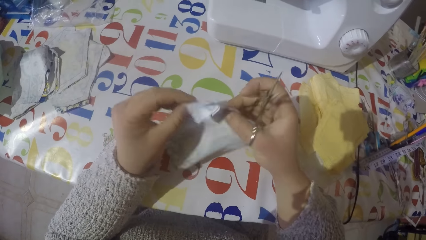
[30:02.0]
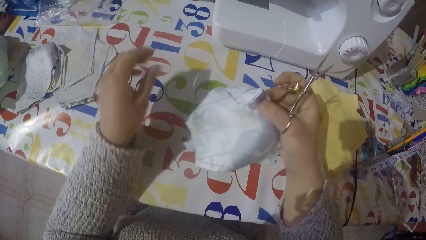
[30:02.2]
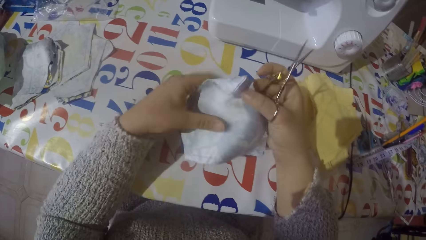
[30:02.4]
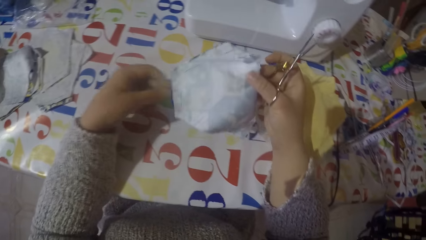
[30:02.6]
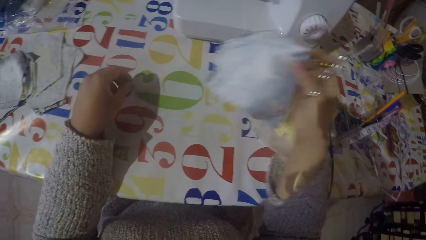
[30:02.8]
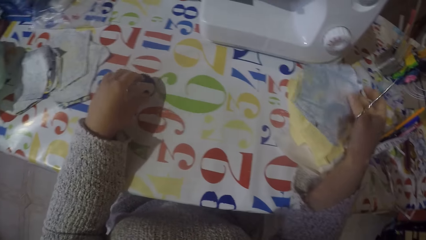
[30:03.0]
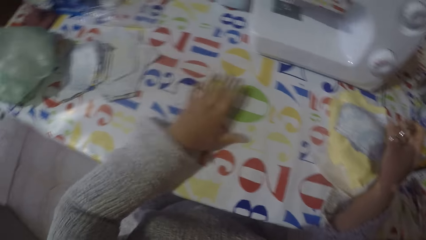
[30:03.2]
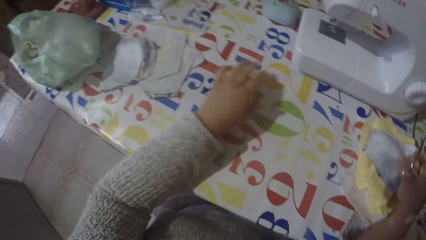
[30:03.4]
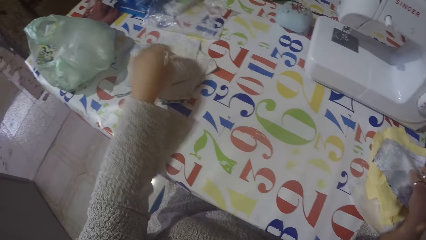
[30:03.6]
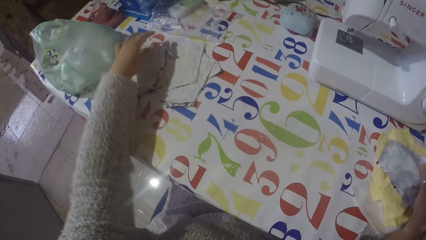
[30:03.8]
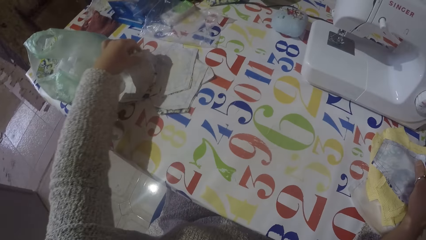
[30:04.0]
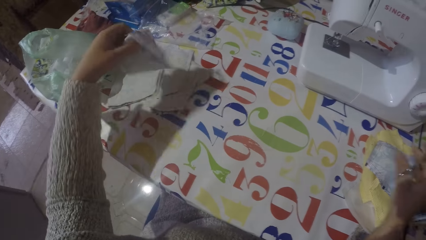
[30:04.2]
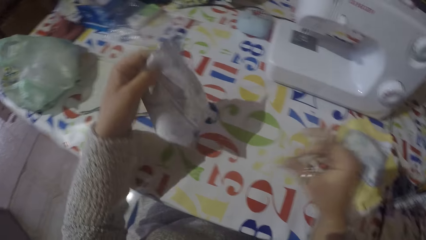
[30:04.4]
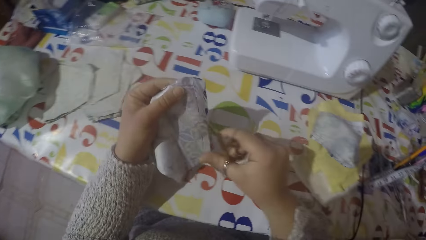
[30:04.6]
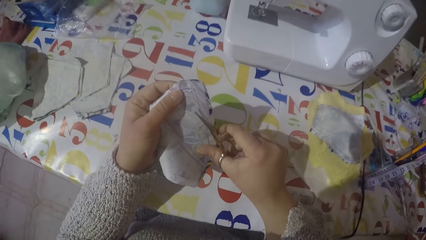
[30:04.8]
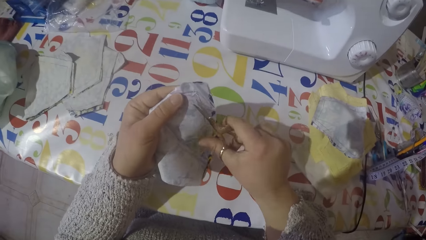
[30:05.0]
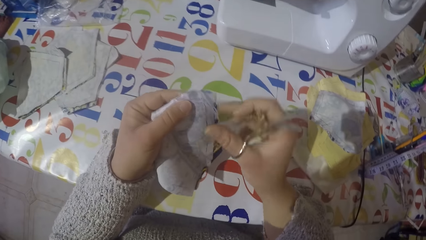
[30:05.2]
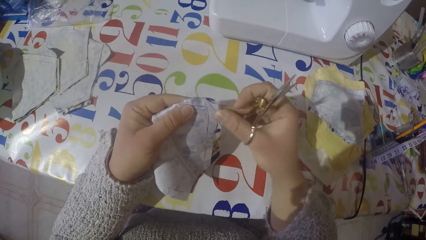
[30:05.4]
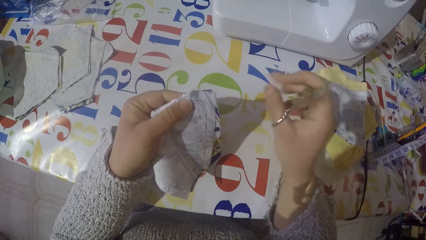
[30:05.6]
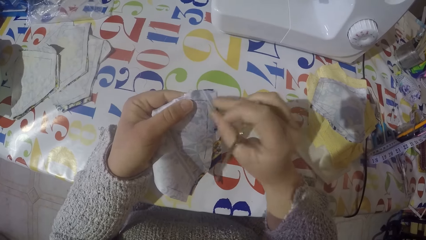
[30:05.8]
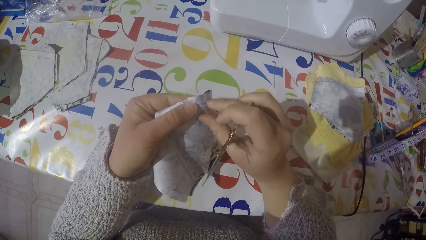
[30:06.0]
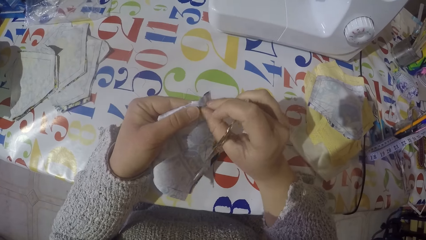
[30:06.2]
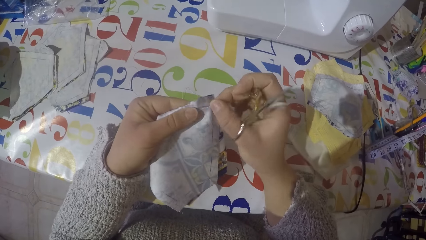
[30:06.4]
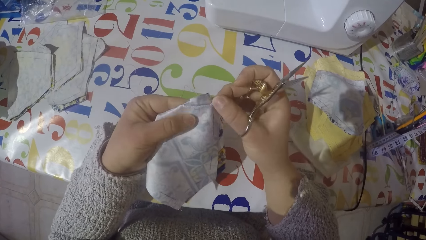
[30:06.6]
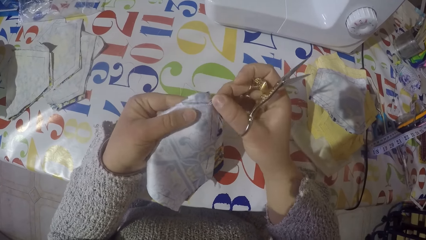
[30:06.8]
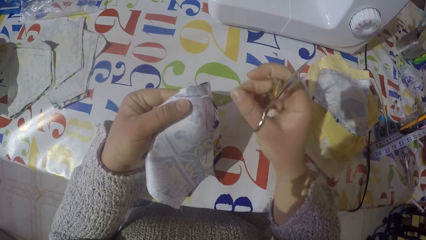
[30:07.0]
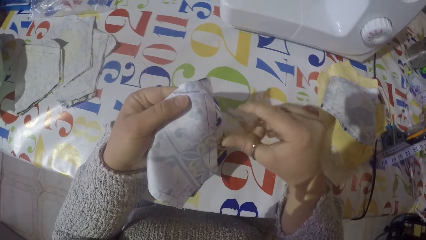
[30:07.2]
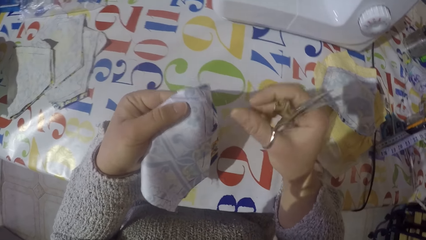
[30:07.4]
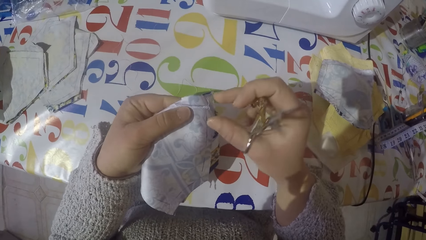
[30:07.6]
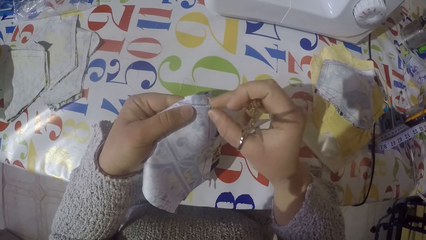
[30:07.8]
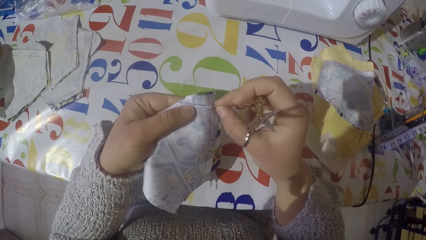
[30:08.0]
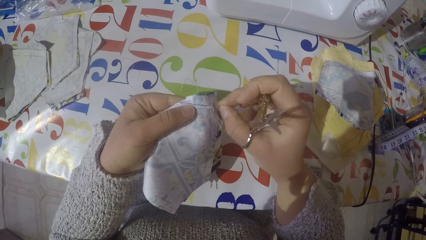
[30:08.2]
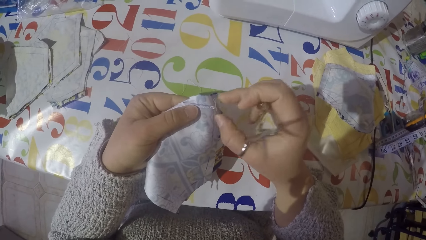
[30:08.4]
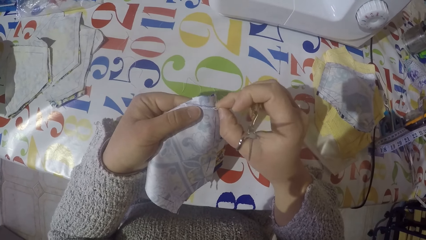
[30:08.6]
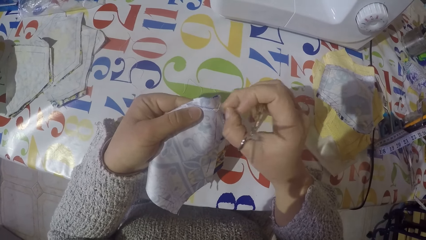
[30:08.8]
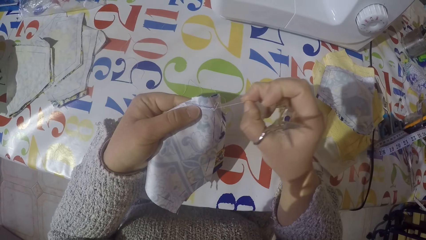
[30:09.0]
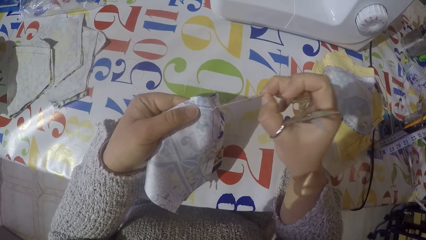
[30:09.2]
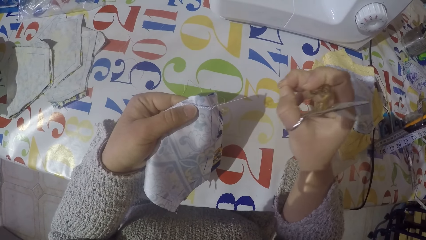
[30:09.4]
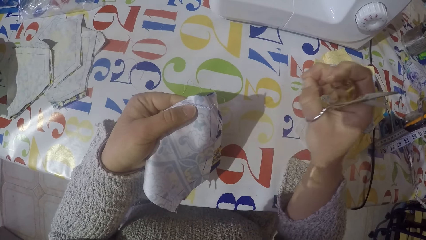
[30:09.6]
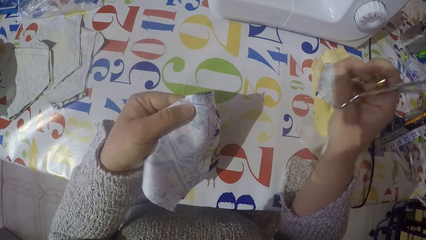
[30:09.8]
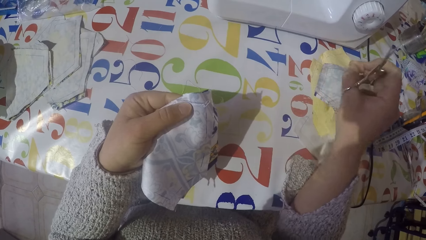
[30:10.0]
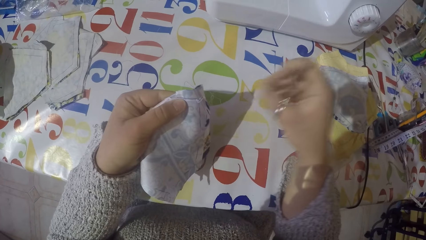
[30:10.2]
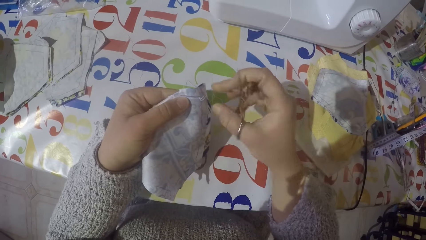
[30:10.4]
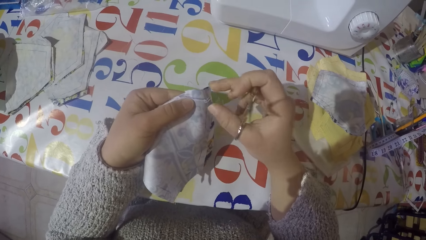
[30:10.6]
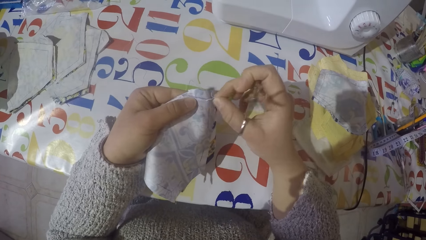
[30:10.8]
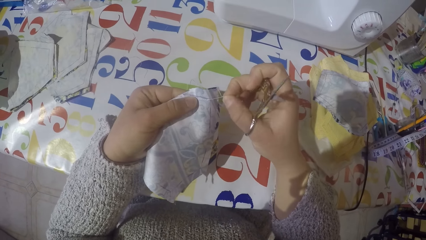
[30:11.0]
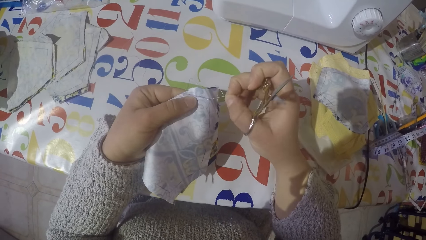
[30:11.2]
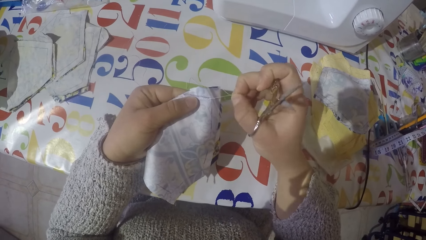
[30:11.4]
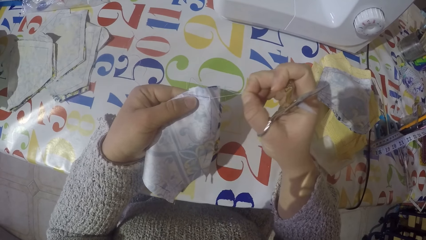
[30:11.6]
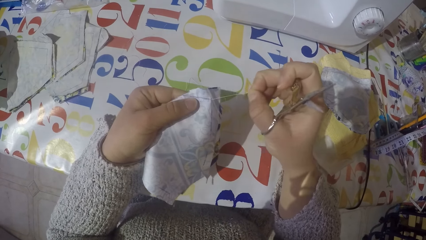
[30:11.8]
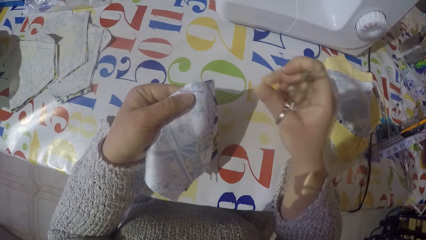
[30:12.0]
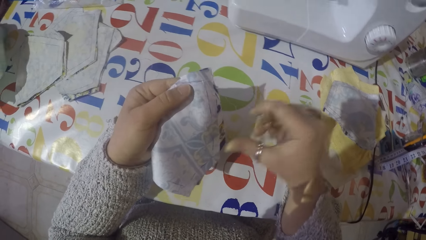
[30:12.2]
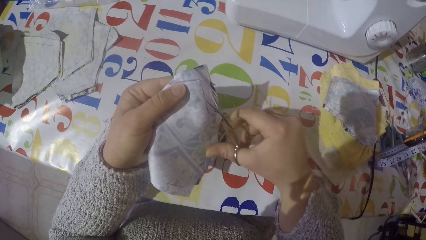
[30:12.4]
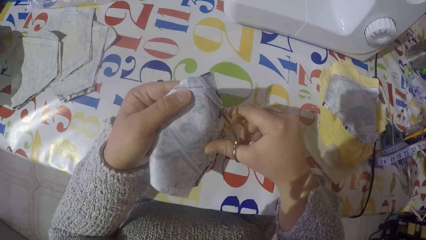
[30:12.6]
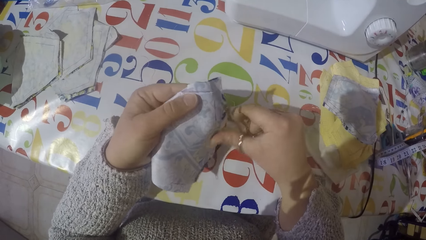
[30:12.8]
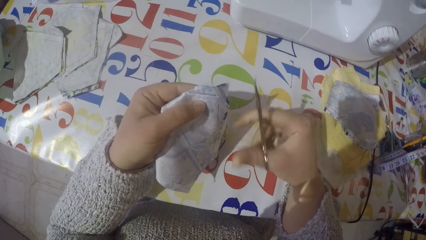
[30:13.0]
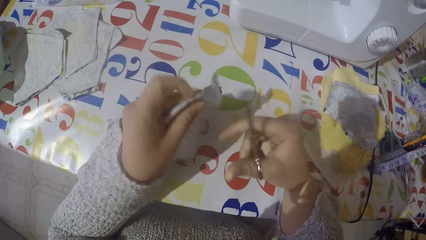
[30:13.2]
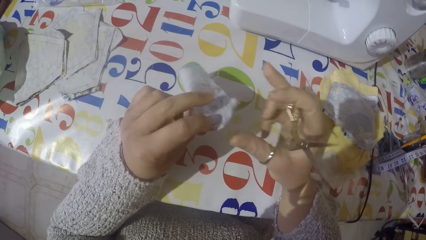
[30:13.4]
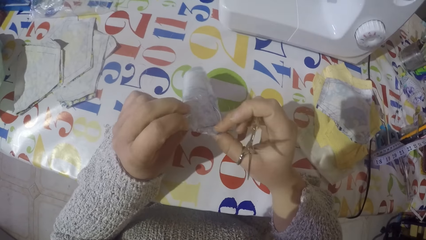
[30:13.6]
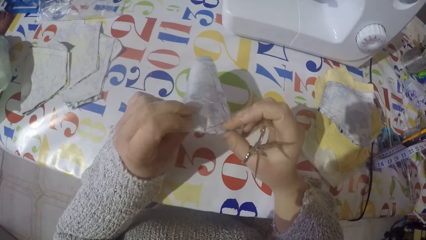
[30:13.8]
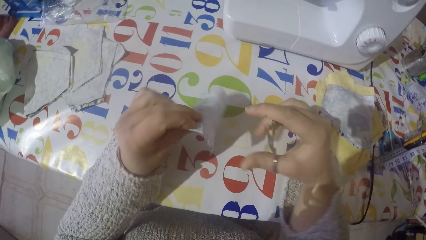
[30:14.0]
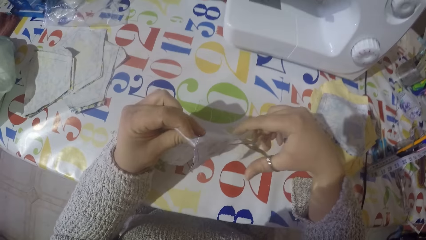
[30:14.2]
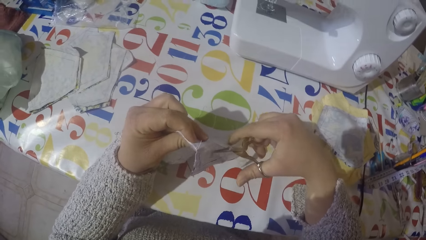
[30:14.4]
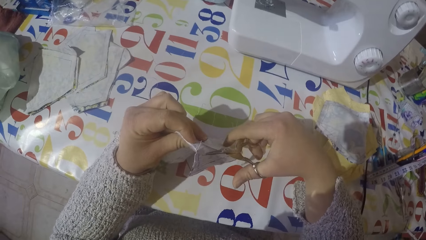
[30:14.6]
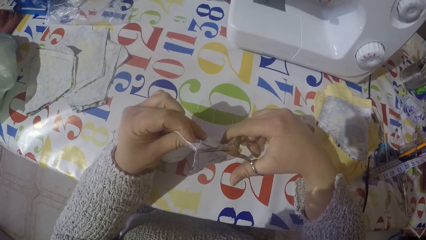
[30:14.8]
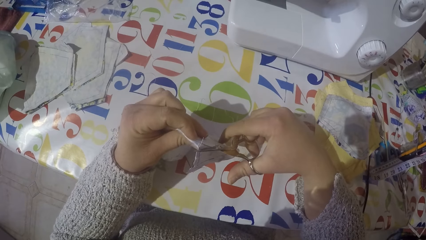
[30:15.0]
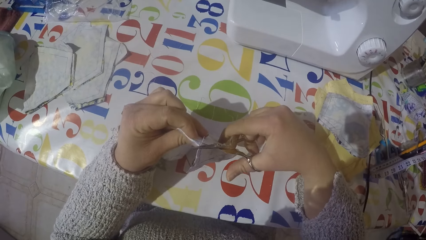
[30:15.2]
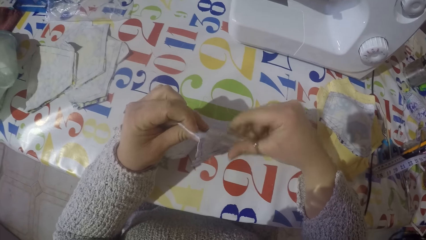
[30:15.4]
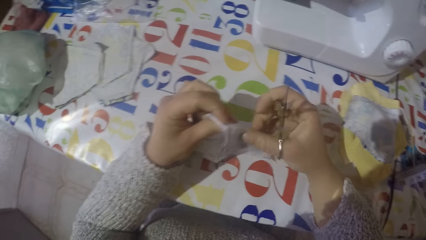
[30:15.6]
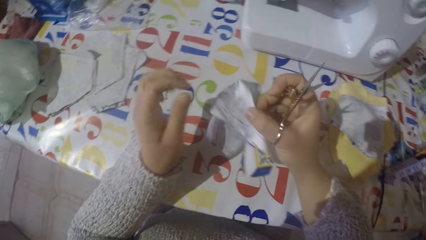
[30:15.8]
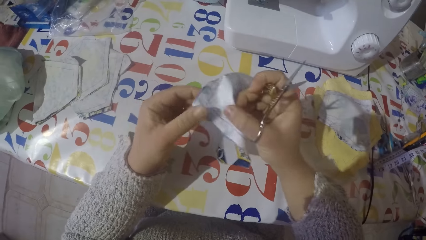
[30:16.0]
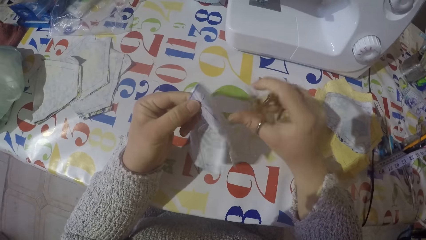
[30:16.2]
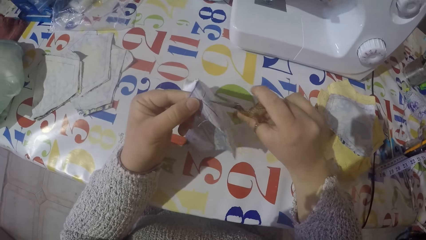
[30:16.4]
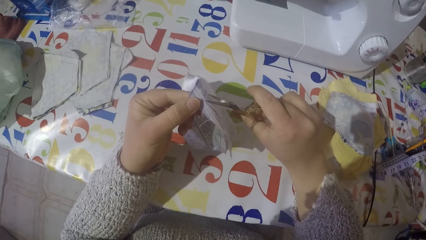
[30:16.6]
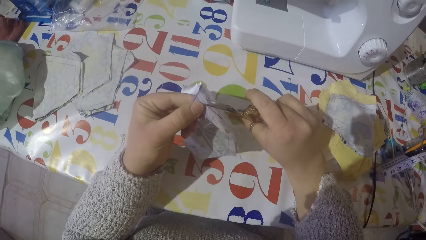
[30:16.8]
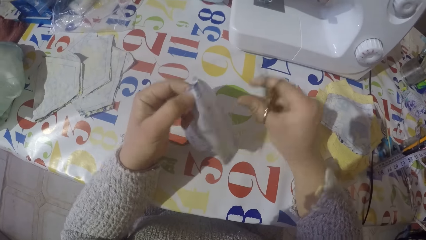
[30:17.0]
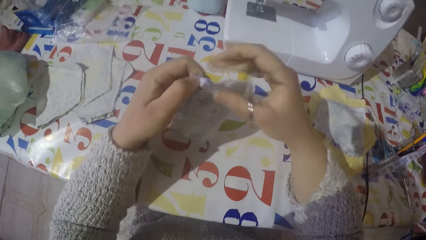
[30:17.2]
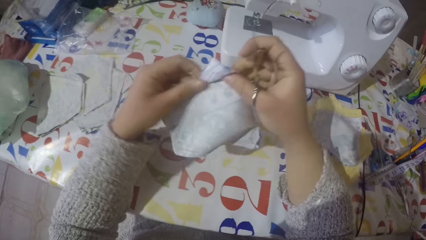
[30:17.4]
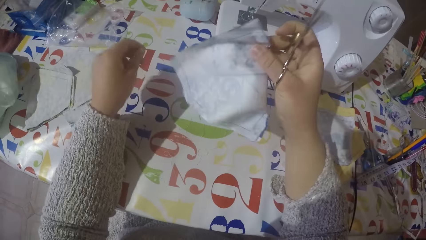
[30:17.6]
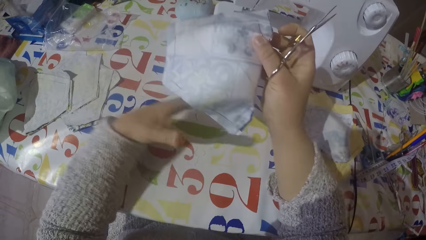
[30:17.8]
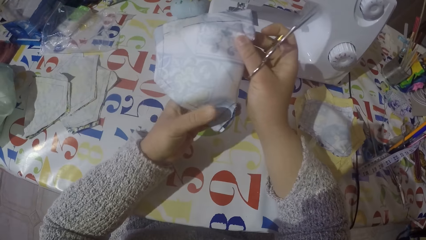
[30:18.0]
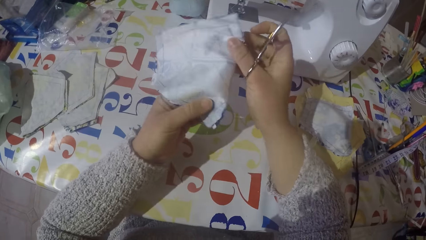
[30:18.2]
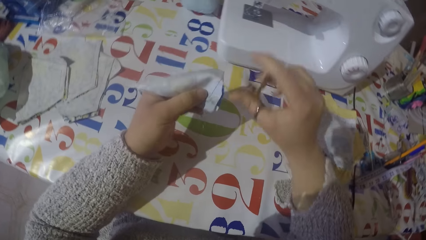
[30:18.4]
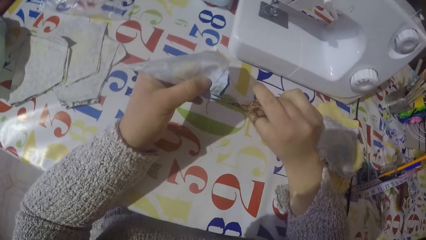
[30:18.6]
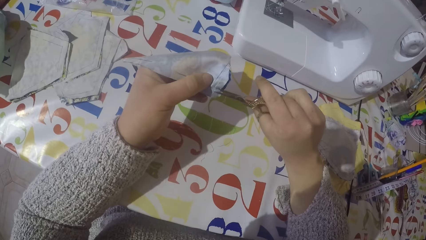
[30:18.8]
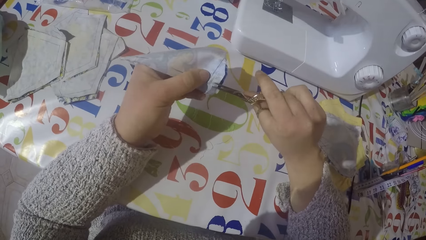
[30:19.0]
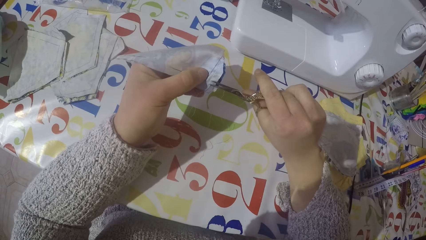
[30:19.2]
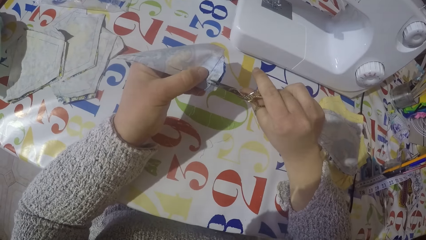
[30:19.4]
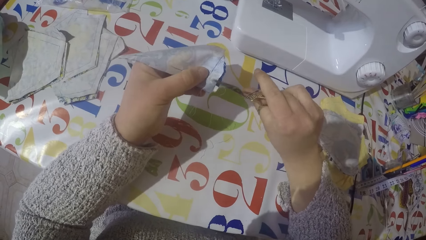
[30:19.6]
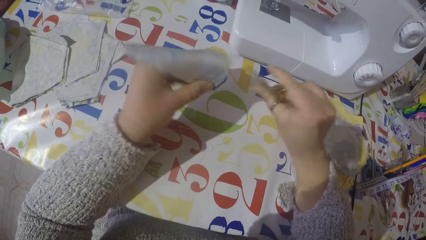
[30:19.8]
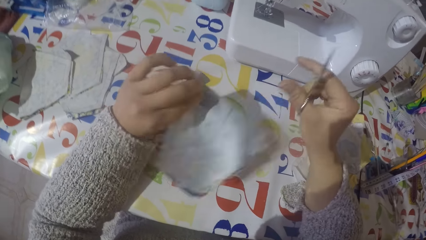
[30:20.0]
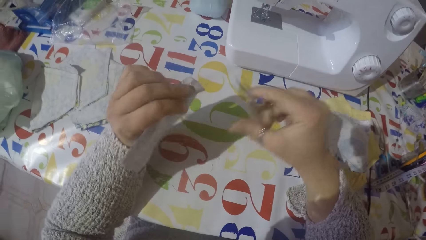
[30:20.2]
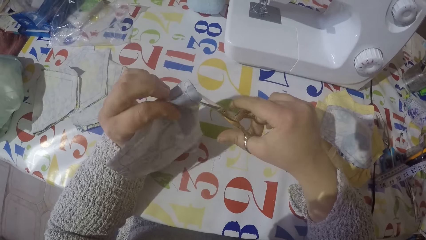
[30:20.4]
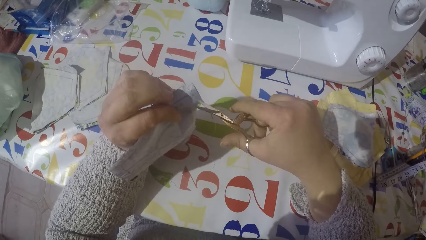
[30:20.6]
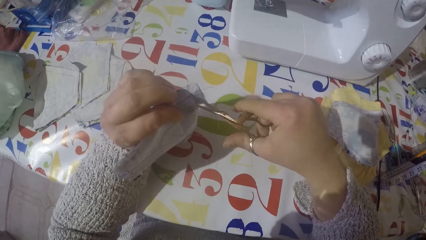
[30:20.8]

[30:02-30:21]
The camera wearer puts the piece of cloth with the rest on the table. They gather the sewing threads. They pick up another piece of cloth from the table. They pull the sewing threads. They remove the thread out of the cloth. They cut the thread from the cloth with scissors.
